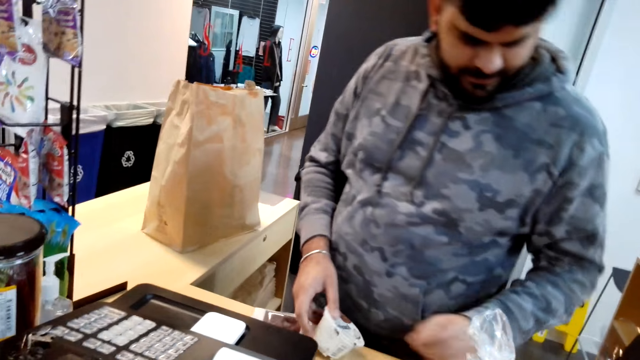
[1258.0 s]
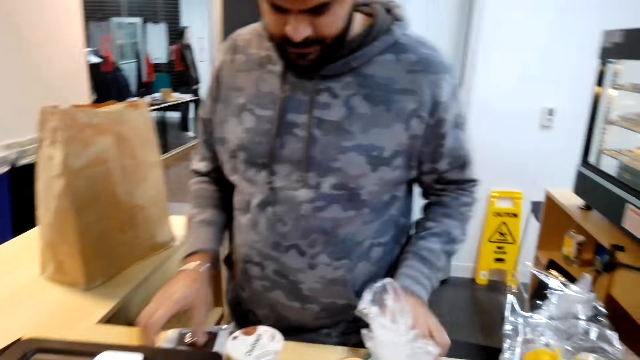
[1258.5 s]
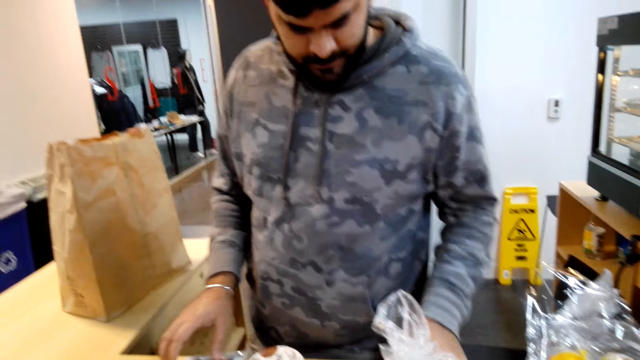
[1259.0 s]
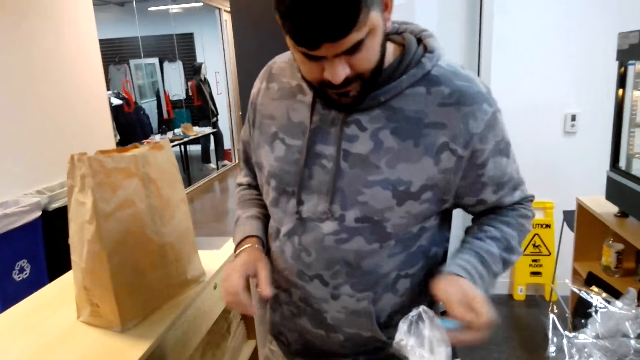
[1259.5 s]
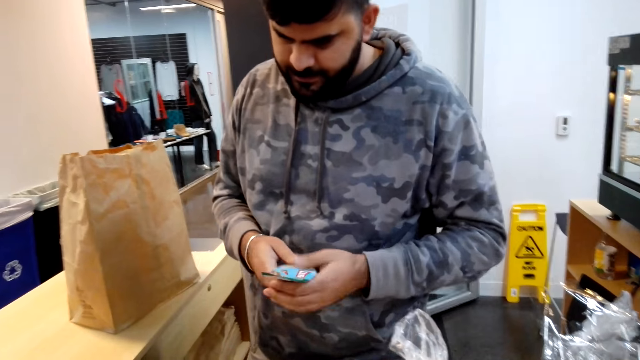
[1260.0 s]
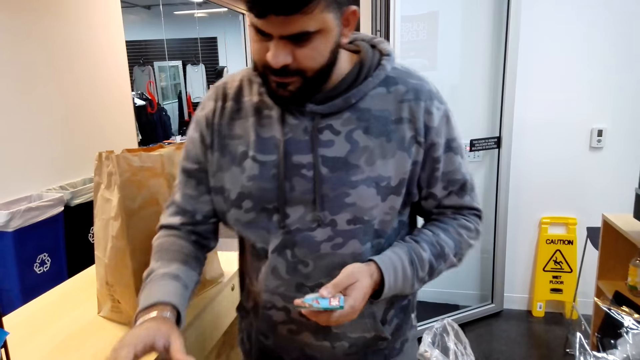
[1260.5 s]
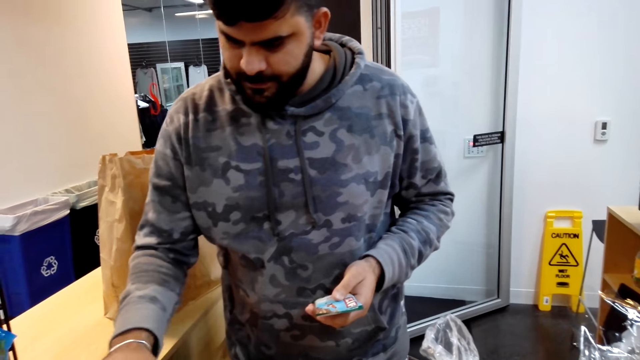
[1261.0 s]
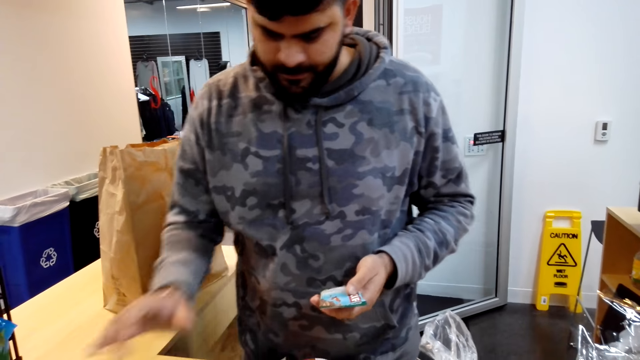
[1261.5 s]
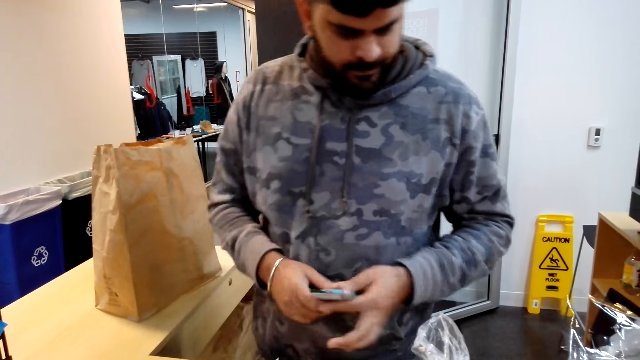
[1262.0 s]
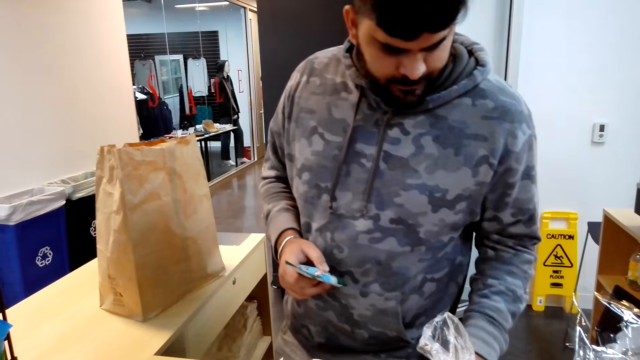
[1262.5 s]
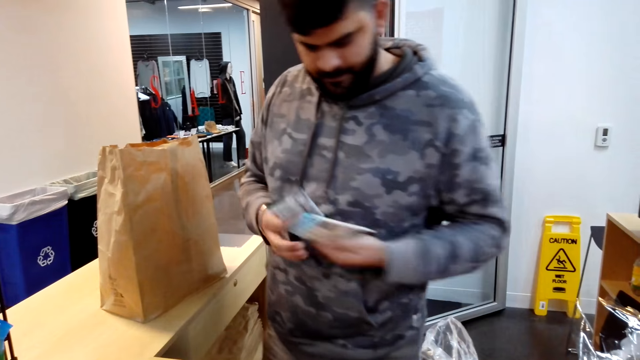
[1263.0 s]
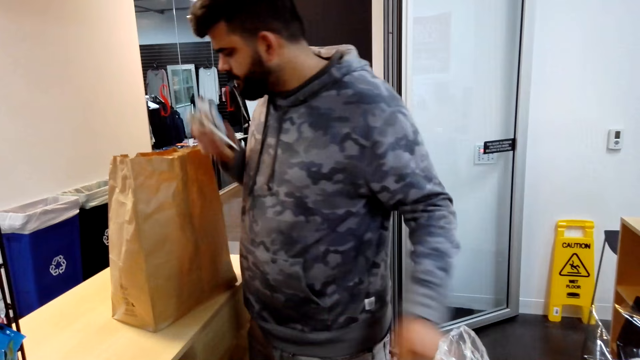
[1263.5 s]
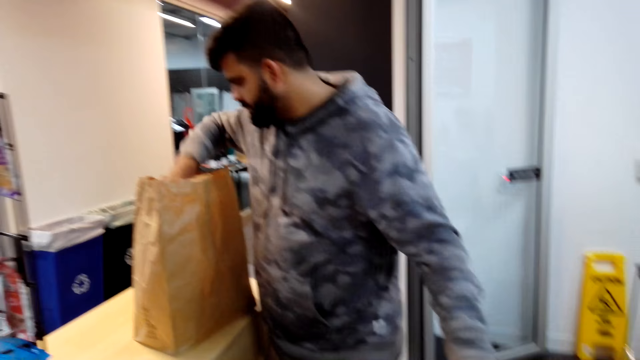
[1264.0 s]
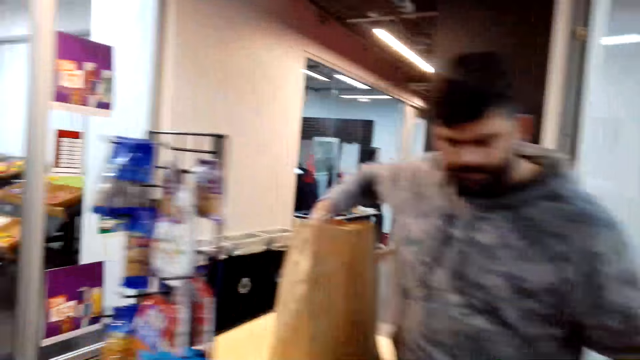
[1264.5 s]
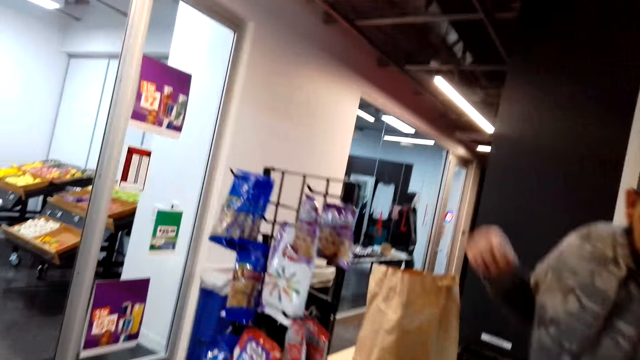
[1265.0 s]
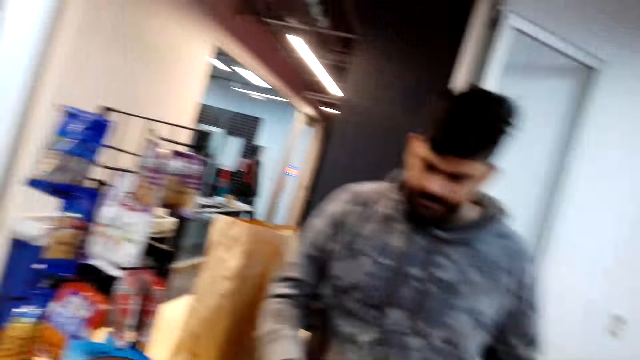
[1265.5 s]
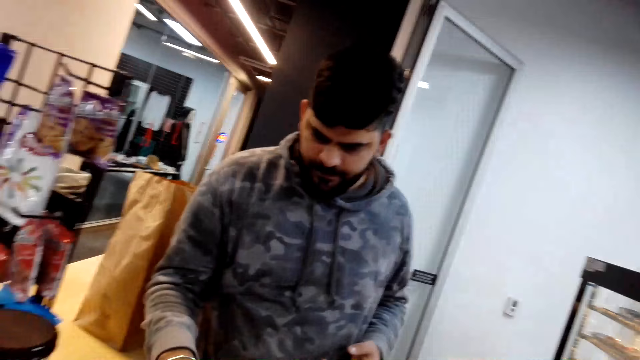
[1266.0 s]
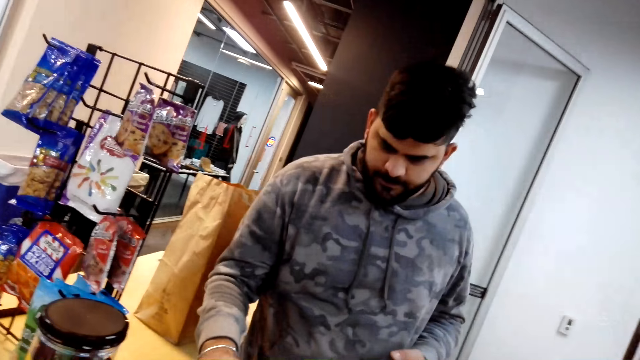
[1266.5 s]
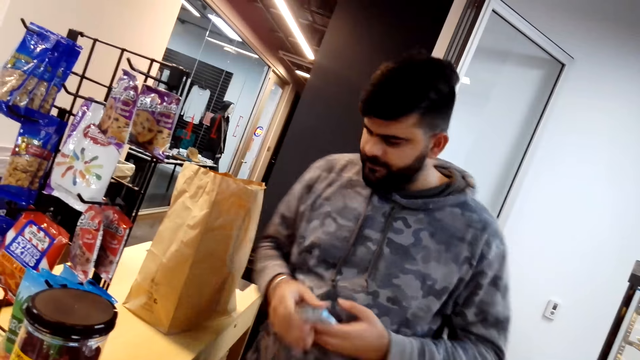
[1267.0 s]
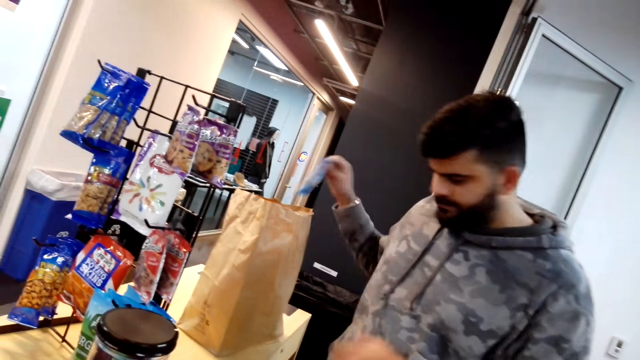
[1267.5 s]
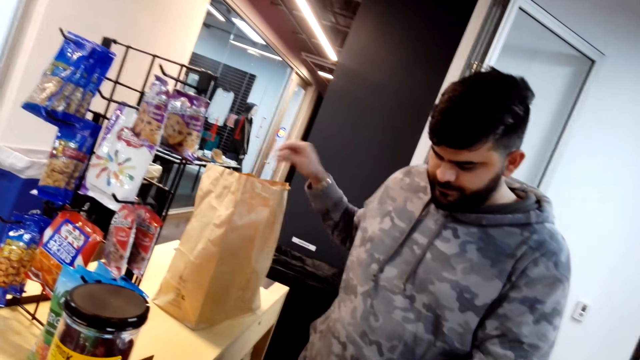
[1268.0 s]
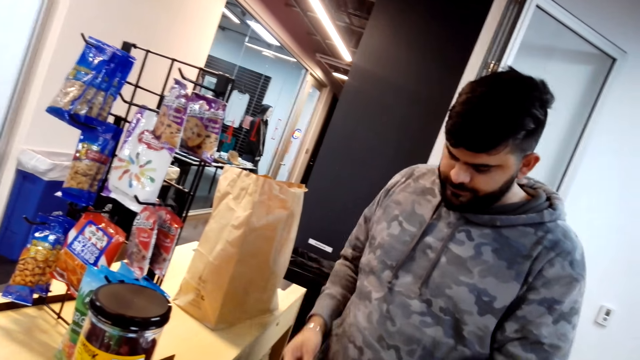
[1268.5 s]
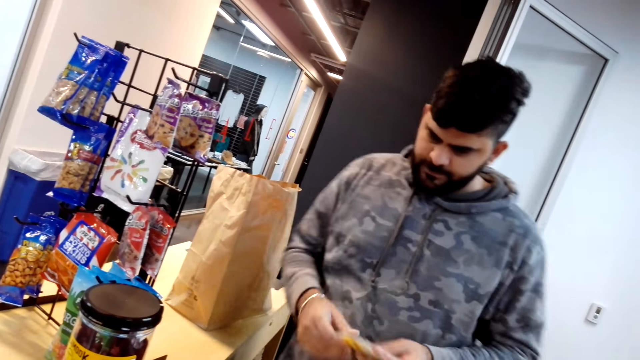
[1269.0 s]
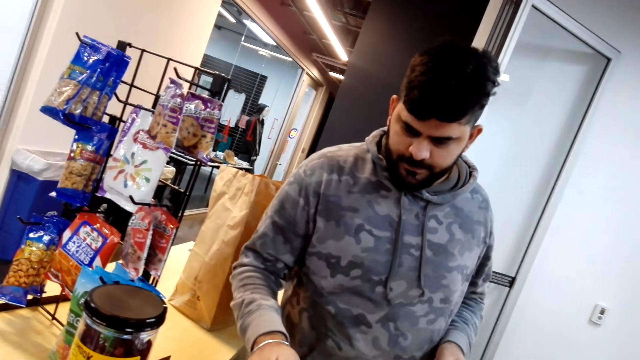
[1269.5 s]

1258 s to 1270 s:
A person types at the till cash register. The camera wearer puts the chocolate in the carrier bag.

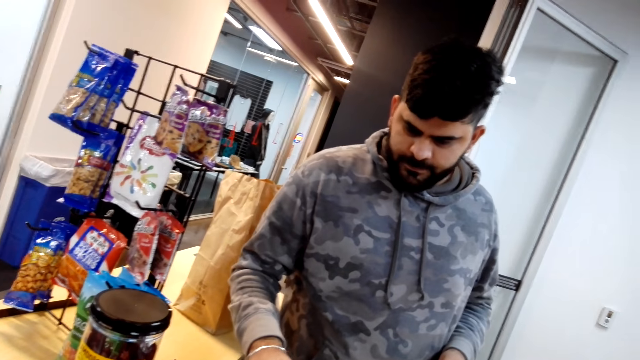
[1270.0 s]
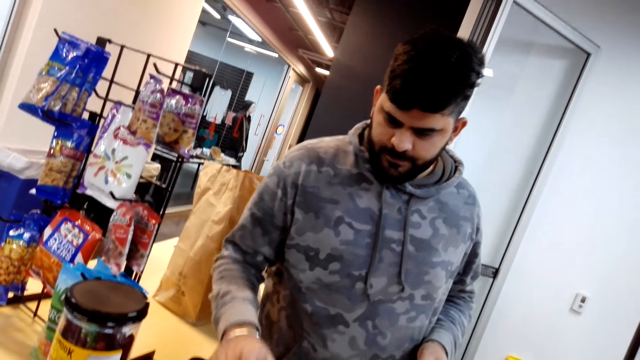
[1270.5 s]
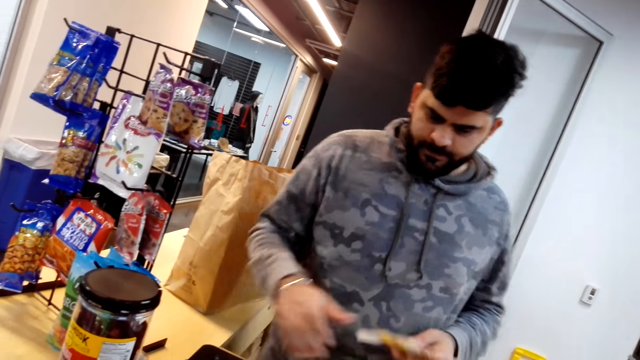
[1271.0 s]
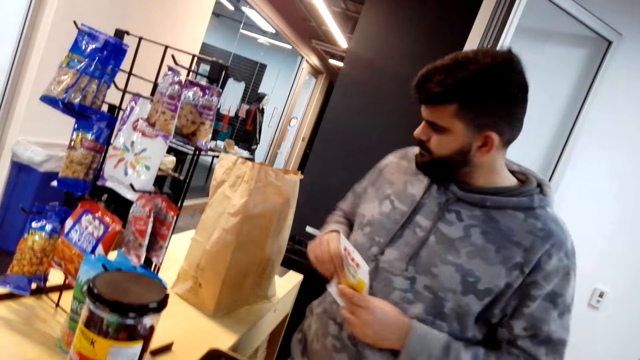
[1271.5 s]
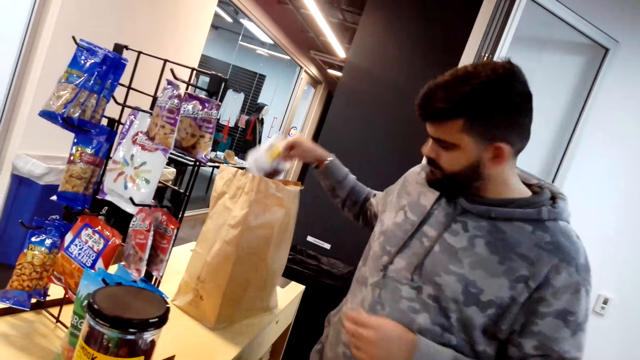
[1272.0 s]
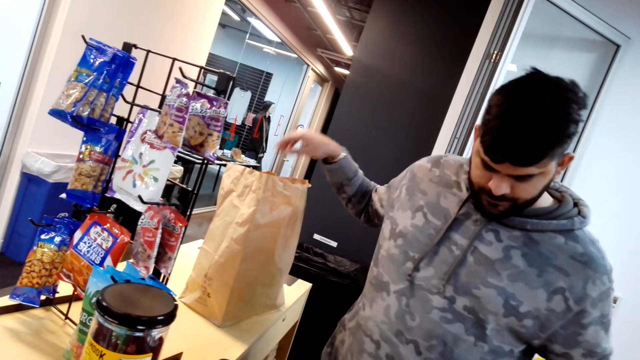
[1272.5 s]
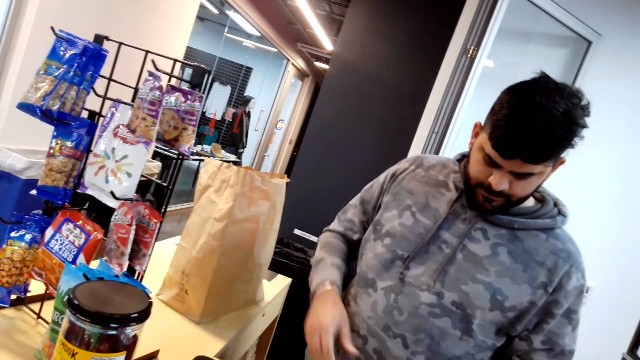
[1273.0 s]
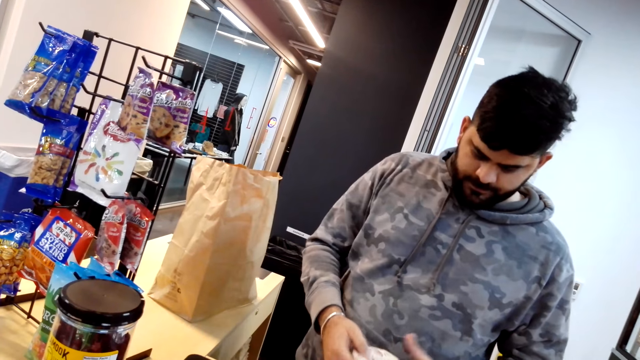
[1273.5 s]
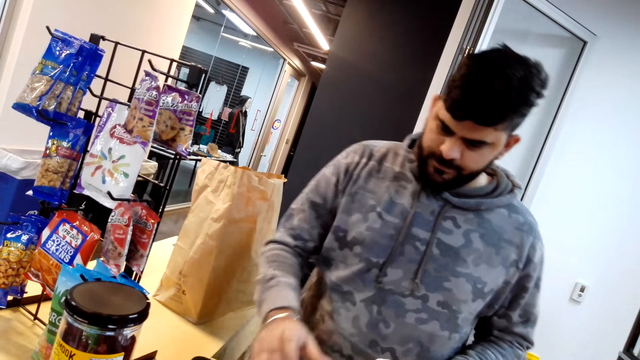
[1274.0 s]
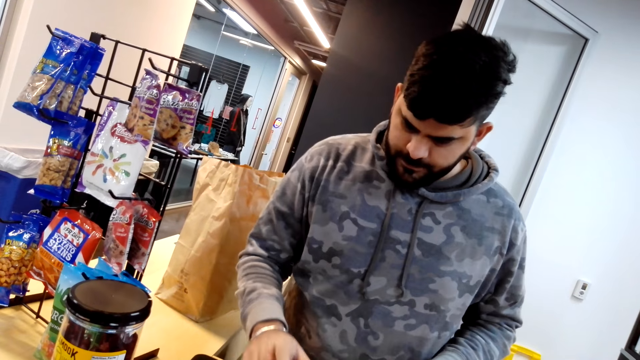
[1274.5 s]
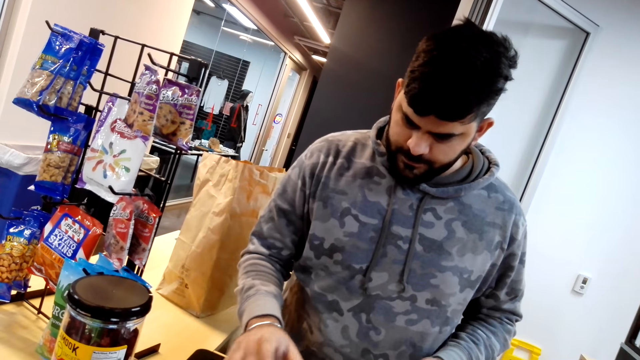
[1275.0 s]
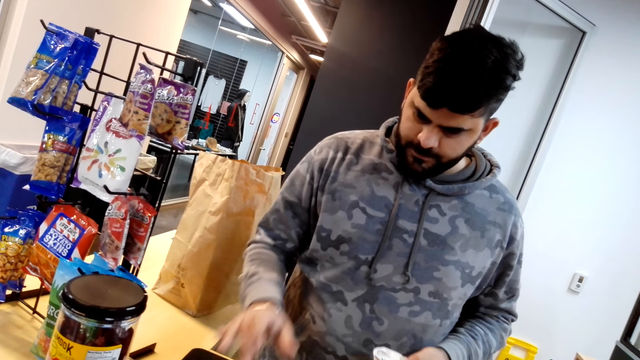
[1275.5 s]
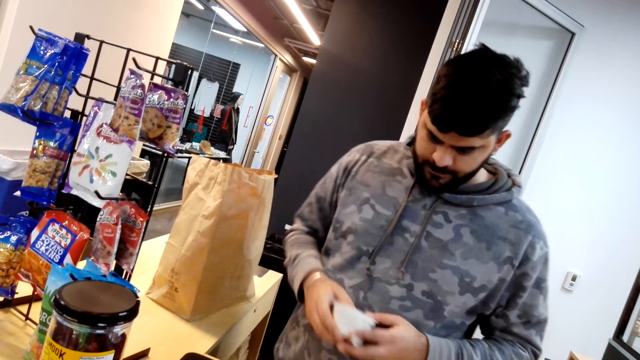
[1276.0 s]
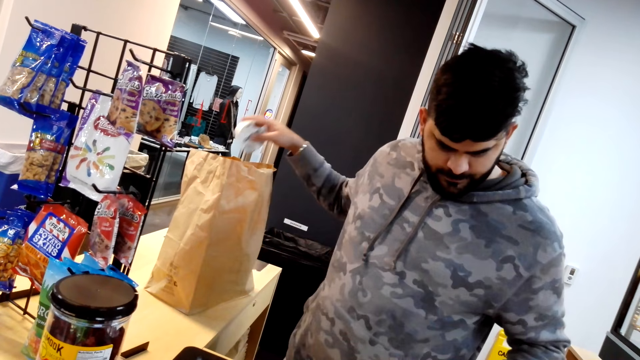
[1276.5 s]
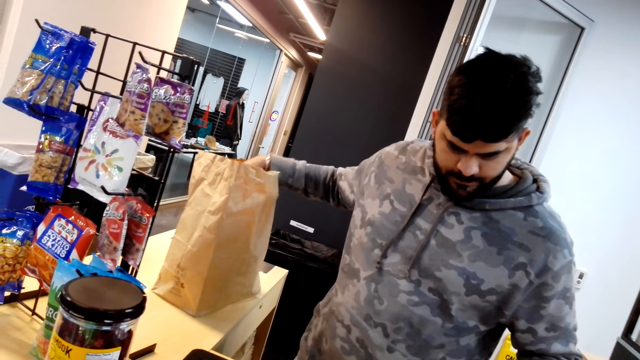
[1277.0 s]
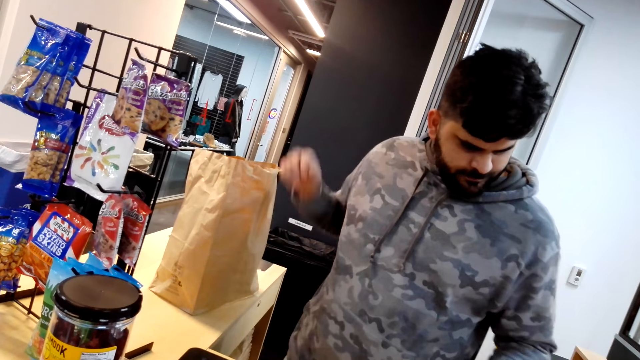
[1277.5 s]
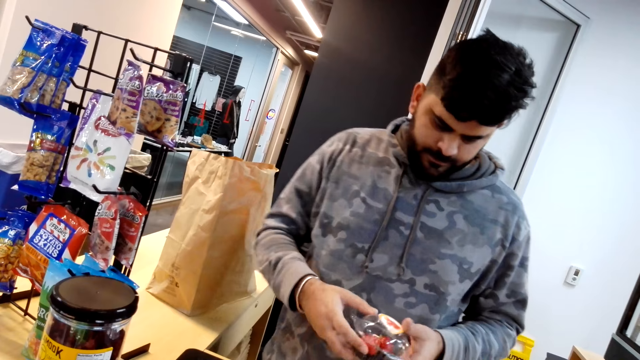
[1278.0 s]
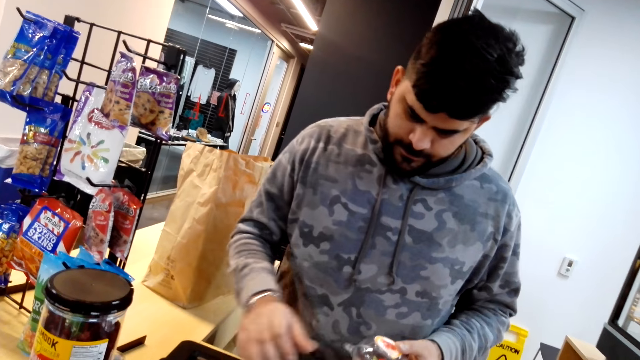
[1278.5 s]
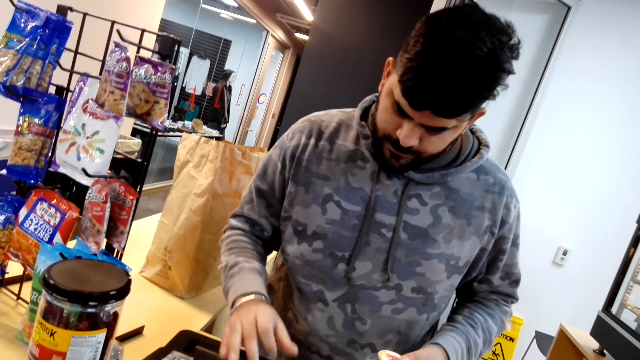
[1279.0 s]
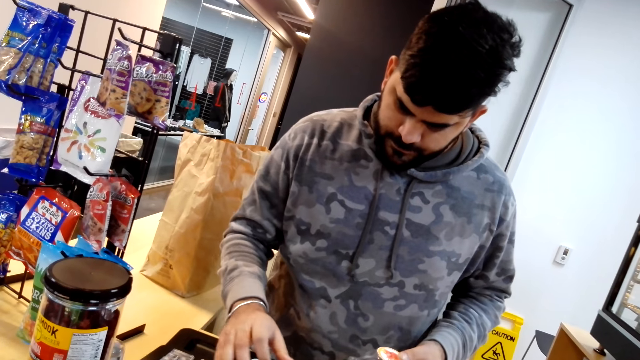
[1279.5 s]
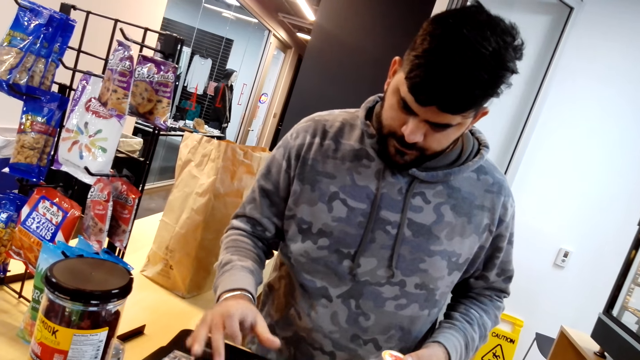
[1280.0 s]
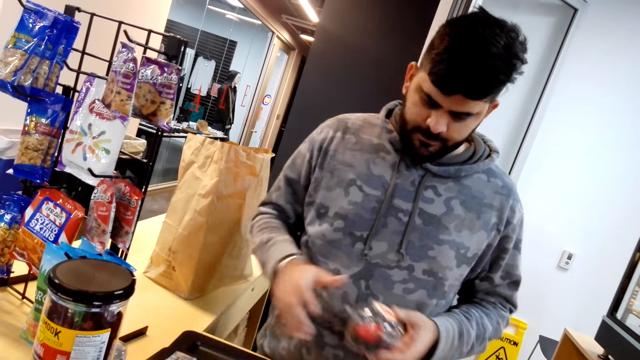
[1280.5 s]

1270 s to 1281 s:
The person types at the till cash register.
